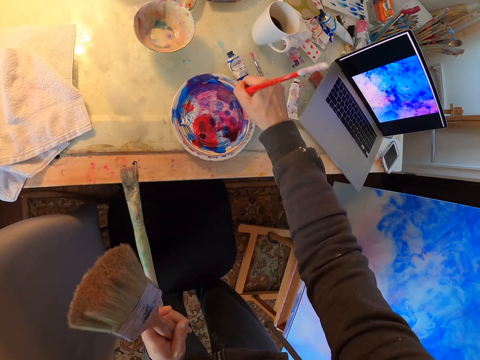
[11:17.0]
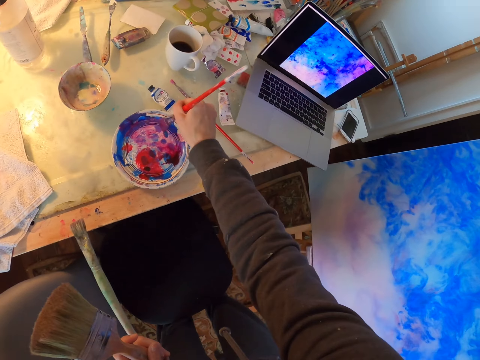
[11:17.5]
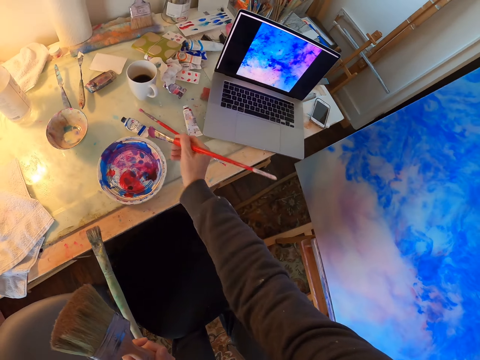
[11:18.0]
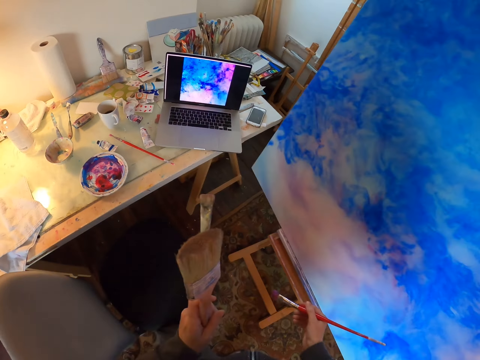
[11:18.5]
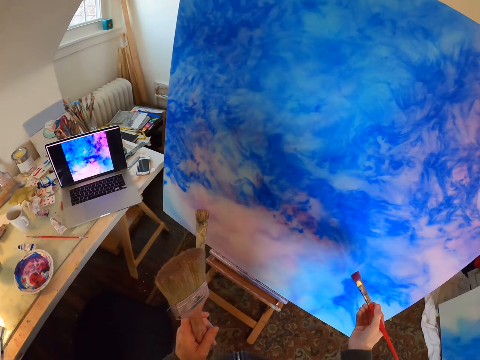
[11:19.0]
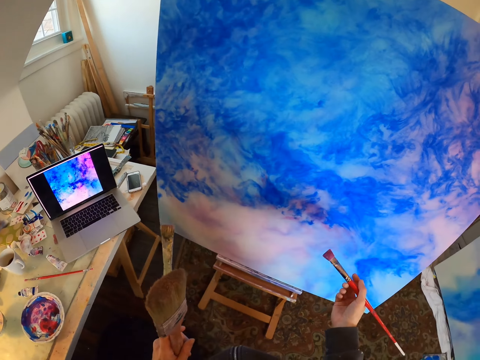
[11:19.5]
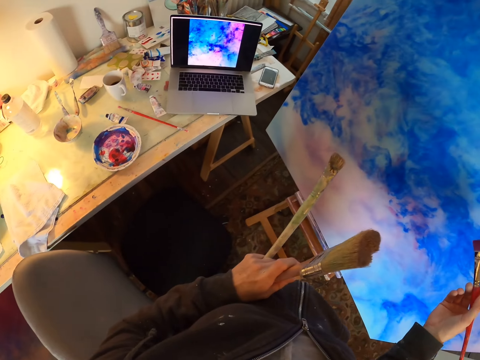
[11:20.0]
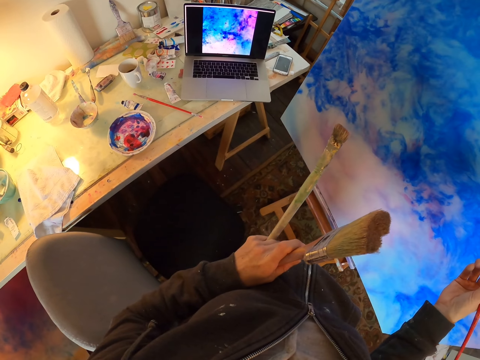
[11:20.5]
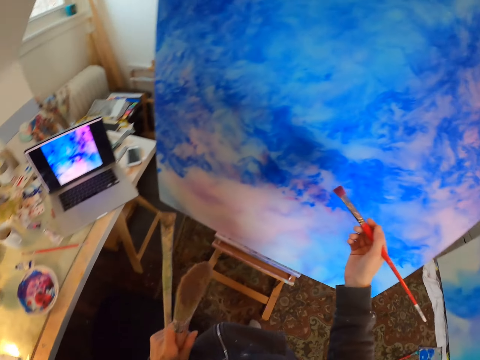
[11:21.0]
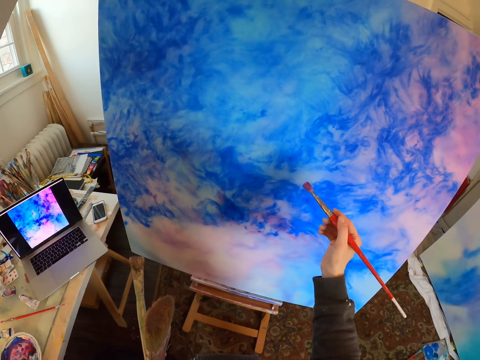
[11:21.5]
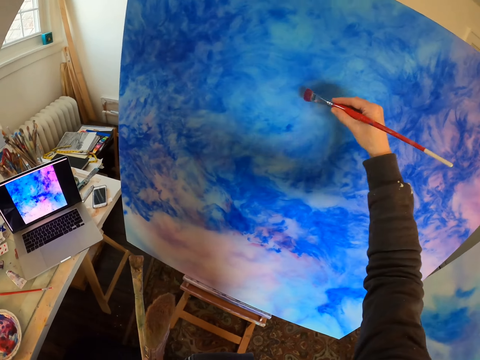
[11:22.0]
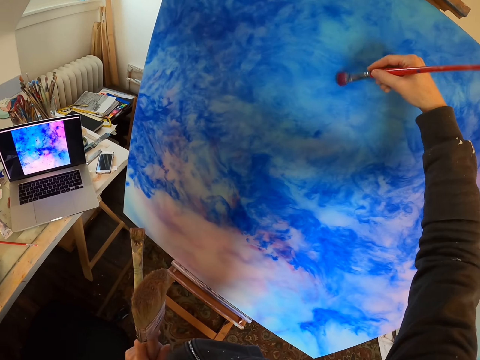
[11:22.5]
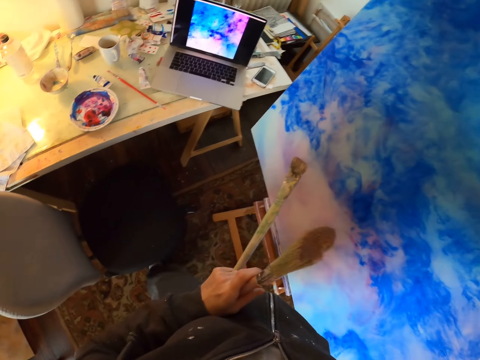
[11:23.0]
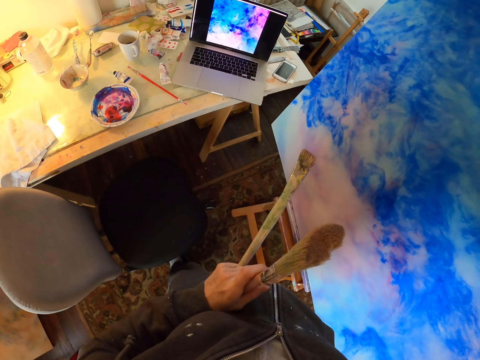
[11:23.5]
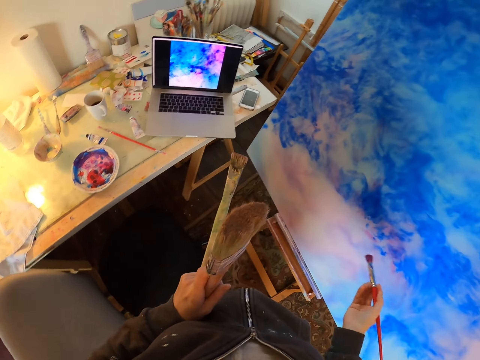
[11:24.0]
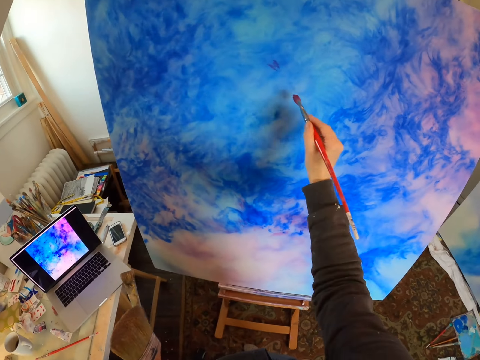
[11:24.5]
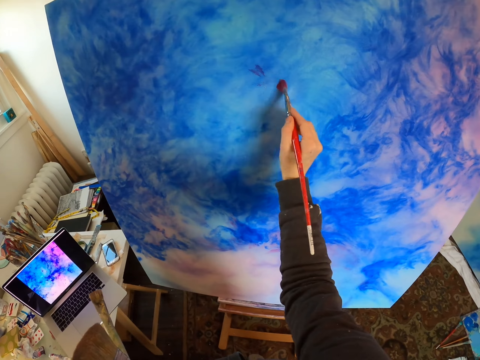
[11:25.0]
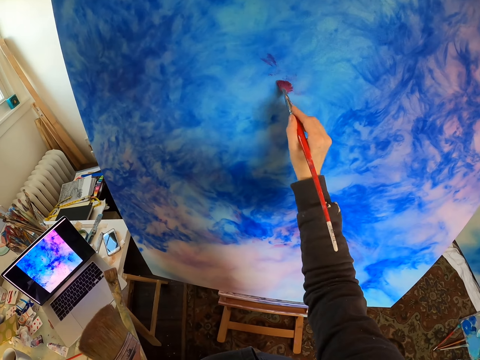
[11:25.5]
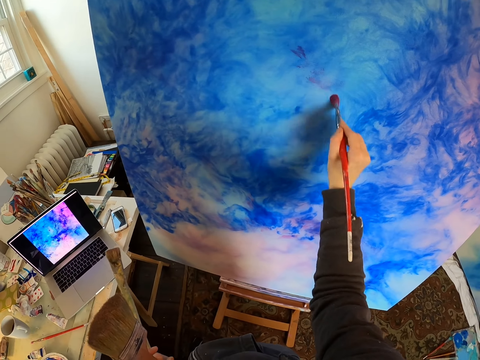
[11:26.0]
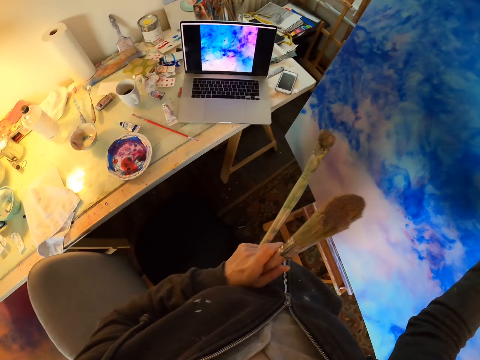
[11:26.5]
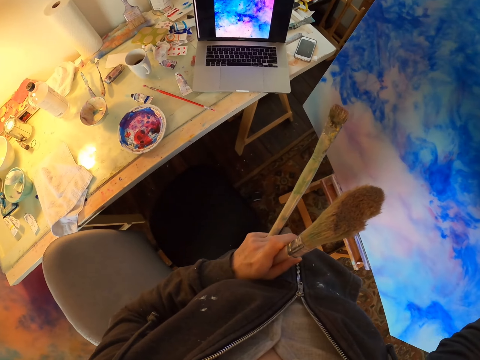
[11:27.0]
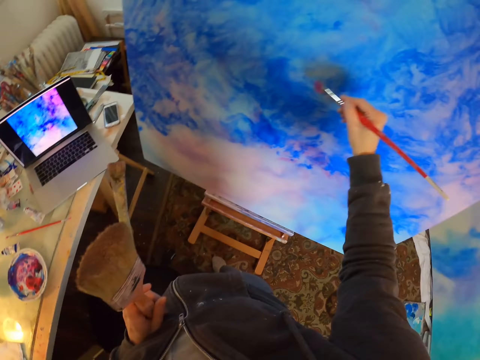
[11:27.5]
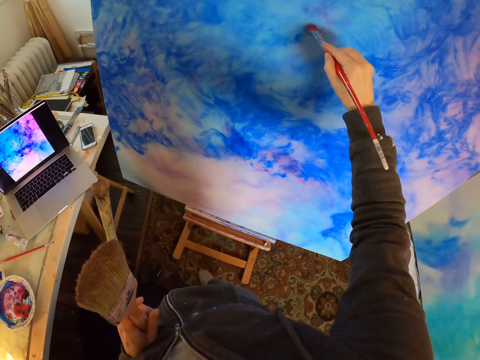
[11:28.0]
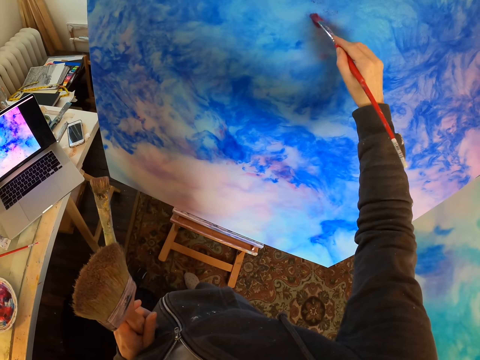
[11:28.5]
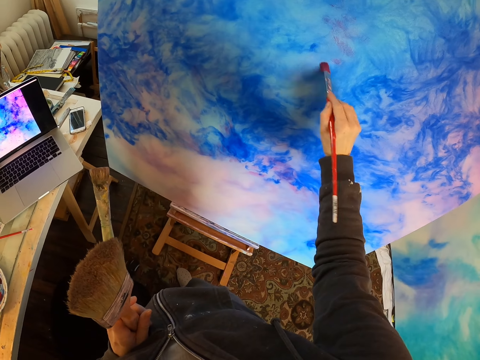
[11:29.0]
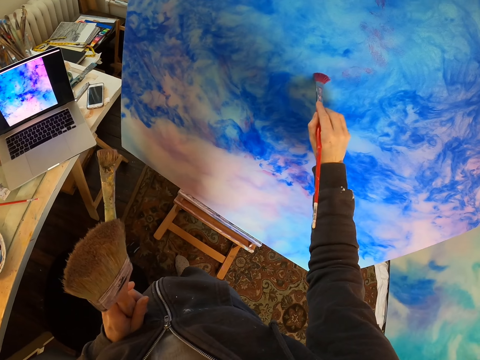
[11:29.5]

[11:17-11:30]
The camera wearer turns to the side. They look at the laptop. They paint a board with a paint brush. They look at the laptop. They turn to the side. They paint the board with the paint brush. They turn to the side. They look at the laptop. They paint the board with the paint brush.

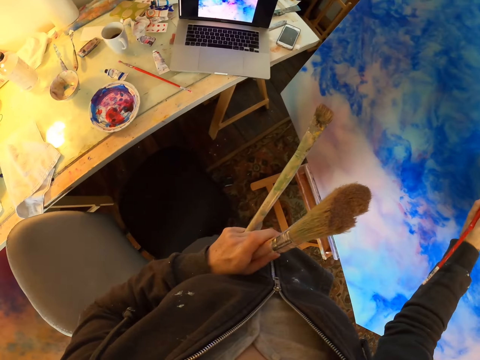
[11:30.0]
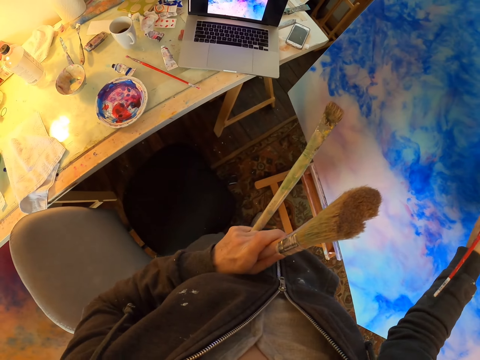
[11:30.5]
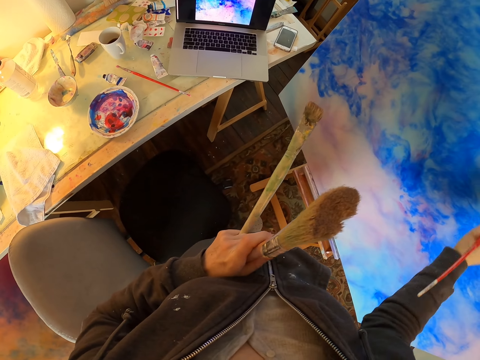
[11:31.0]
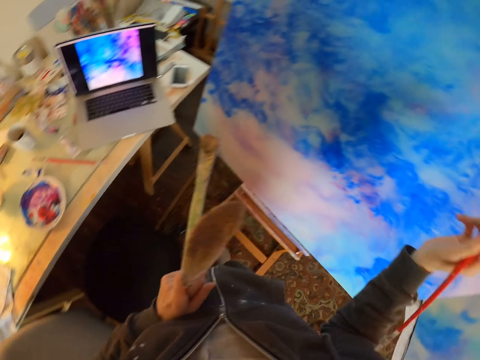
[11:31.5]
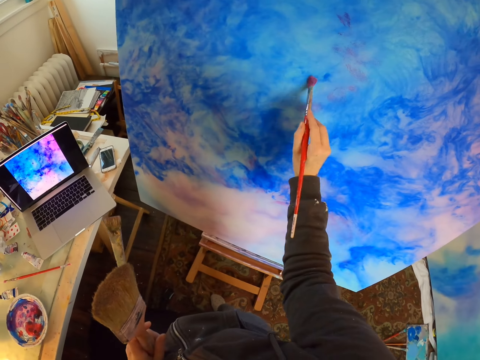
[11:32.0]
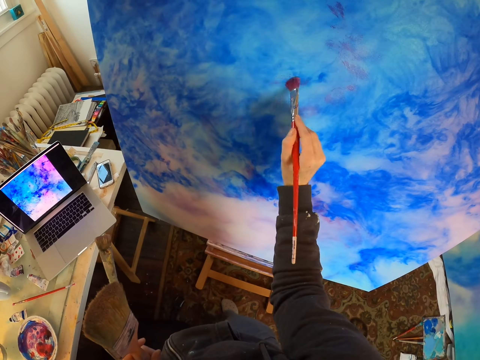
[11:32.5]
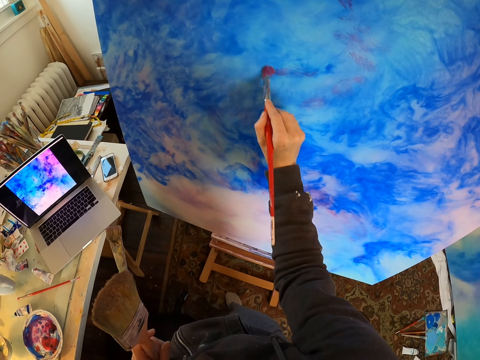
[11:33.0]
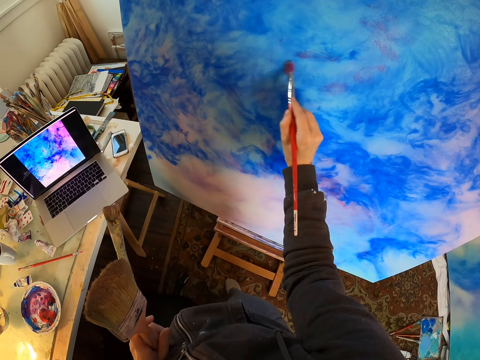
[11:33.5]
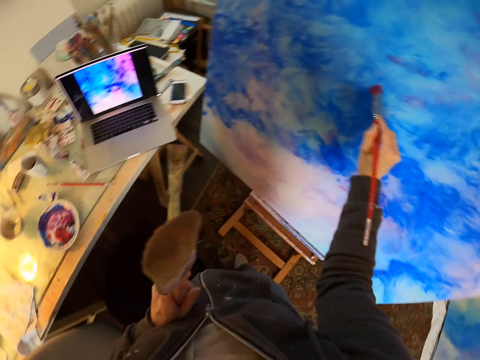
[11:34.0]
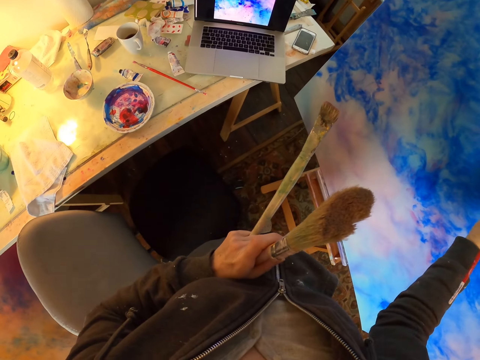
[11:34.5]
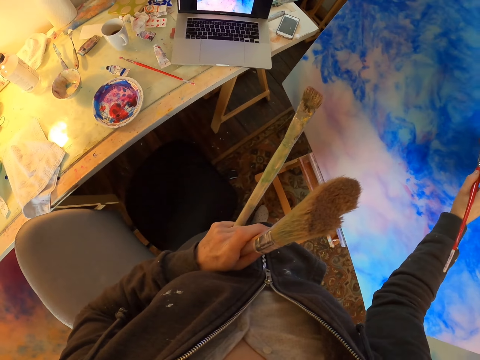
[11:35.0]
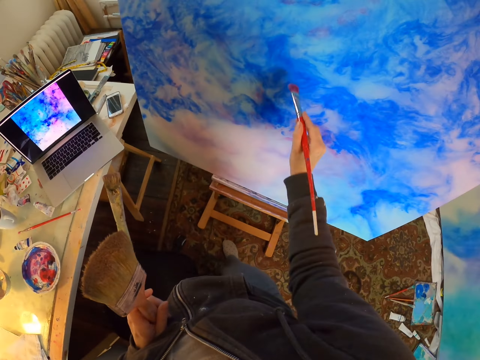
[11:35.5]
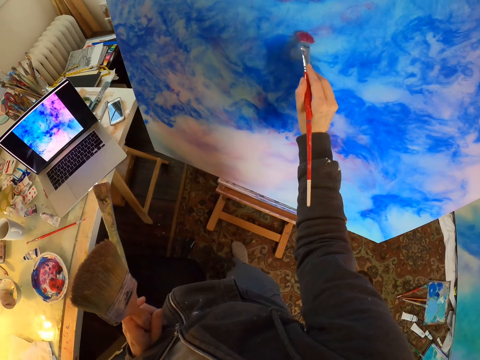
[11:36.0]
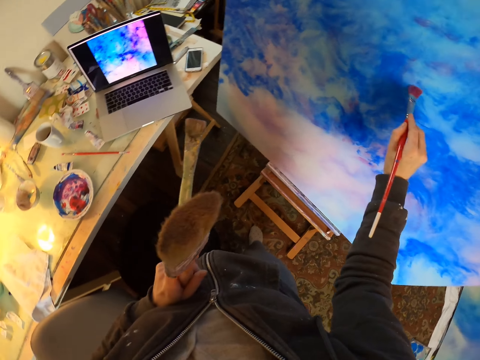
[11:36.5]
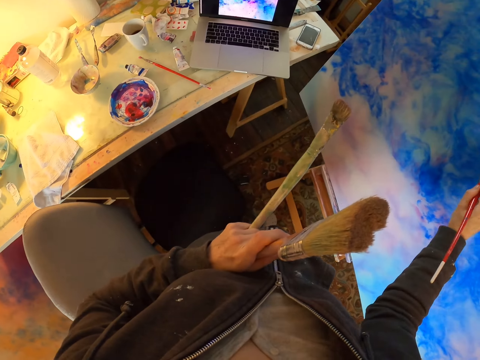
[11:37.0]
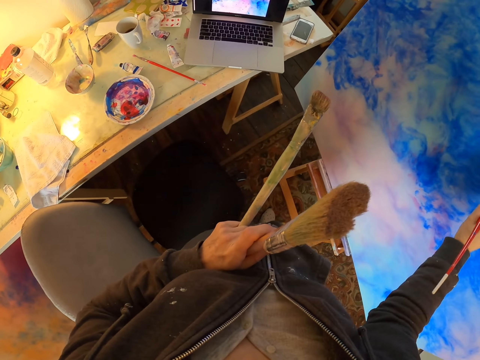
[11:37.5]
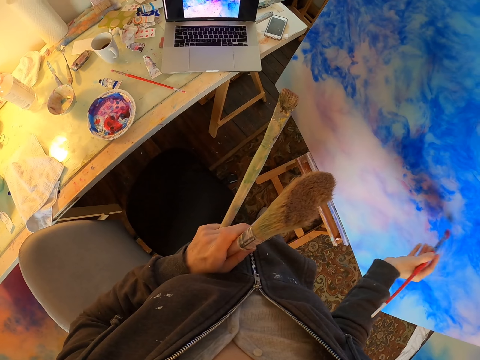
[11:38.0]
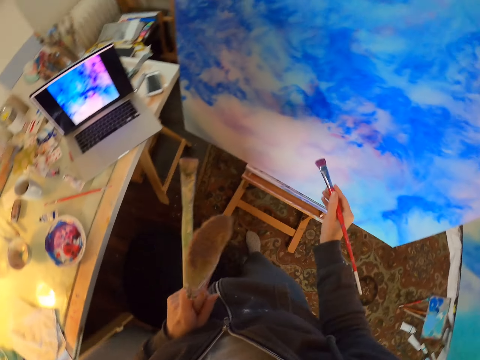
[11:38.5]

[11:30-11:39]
The camera wearer looks at the laptop. They turn to the side. They paint a board with a paint brush. They look at the laptop. They turn to the side. They paint the board with the paint brush. They turn to the side. They look at the laptop.

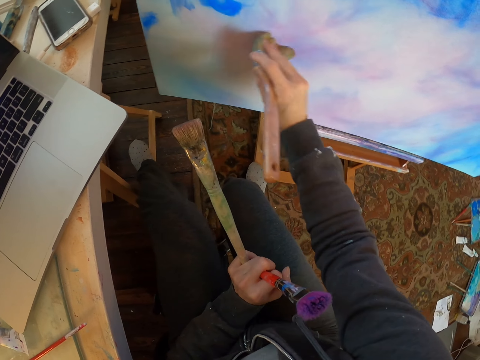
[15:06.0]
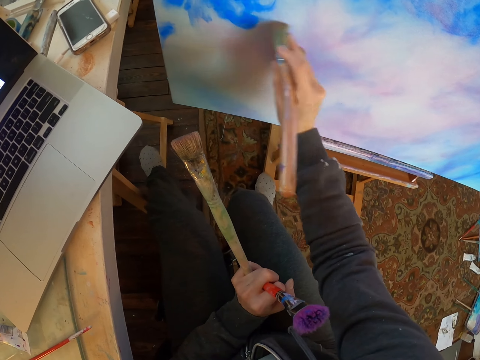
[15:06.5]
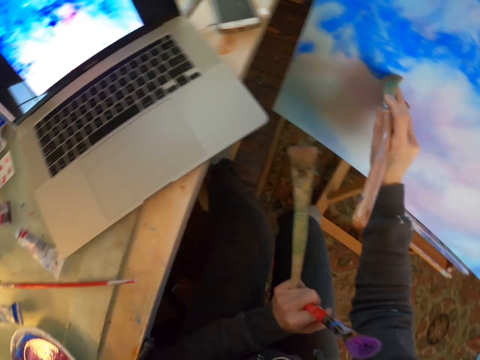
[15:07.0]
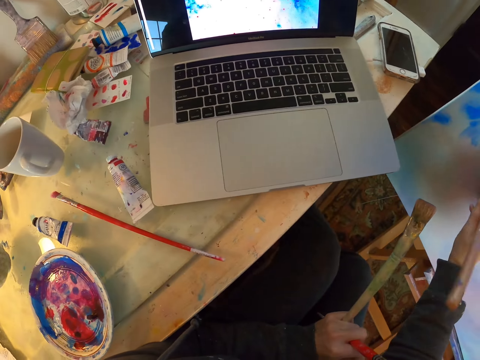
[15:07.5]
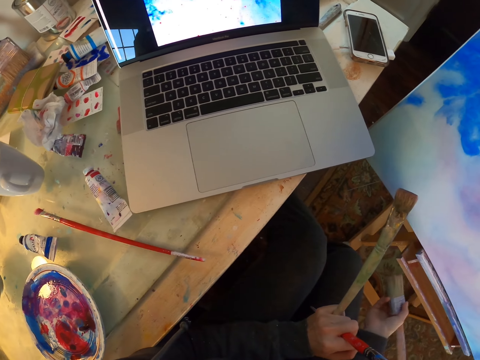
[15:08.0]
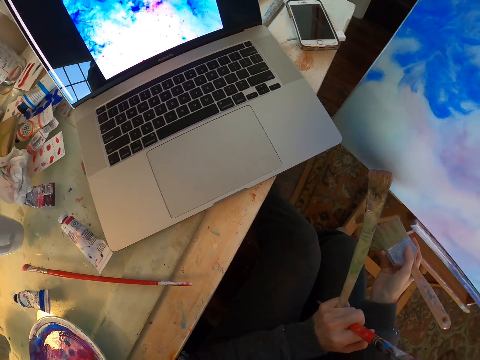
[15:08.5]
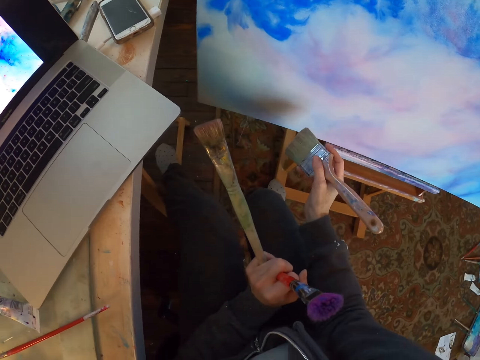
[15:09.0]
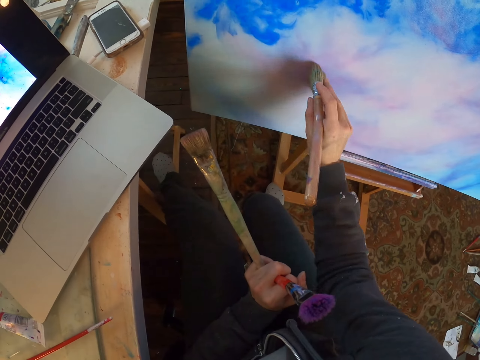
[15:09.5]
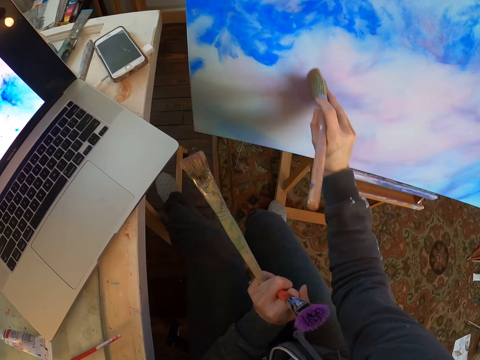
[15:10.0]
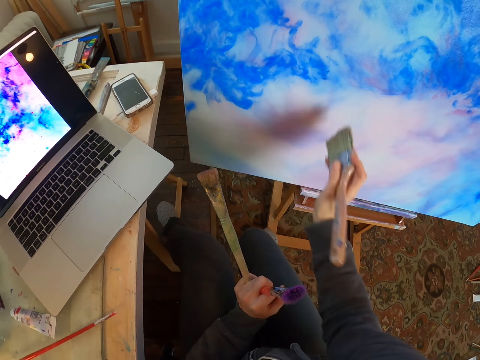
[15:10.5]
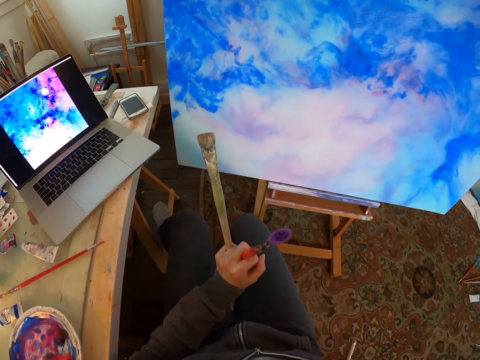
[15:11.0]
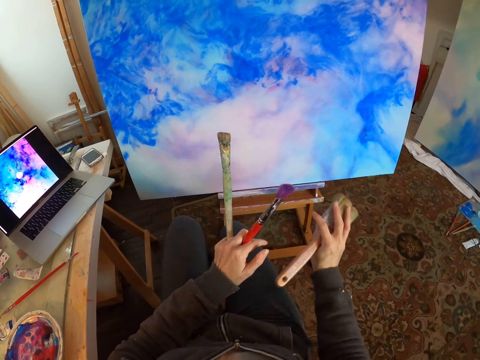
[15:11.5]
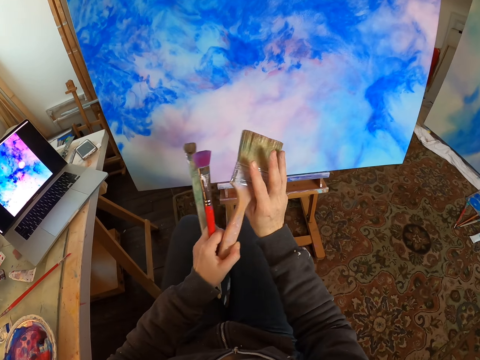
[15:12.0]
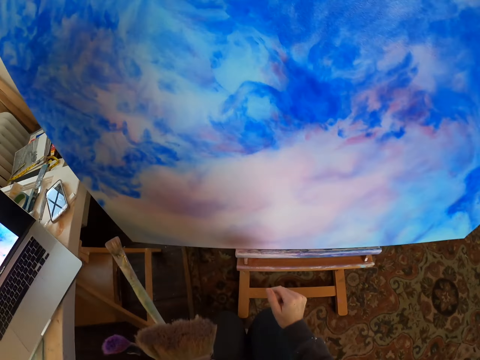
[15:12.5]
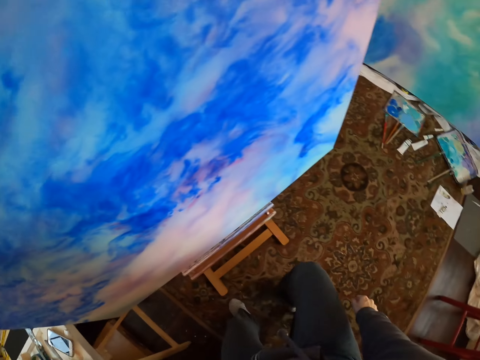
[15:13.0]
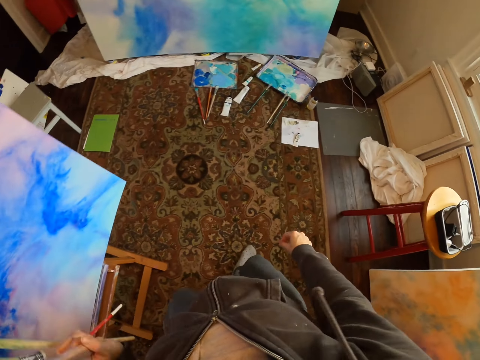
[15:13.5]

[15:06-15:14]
The camera wearer looks at the laptop screen. They paint. They look at the paint board. They look at the laptop screen. They put the paint brush in the other hand. They walk a few steps.
